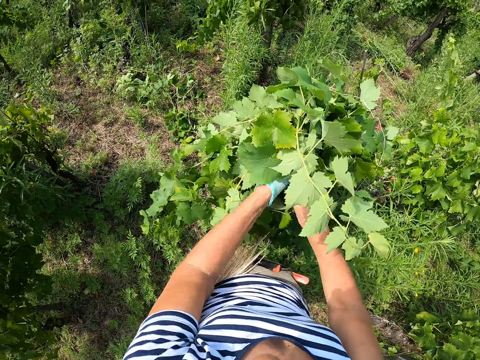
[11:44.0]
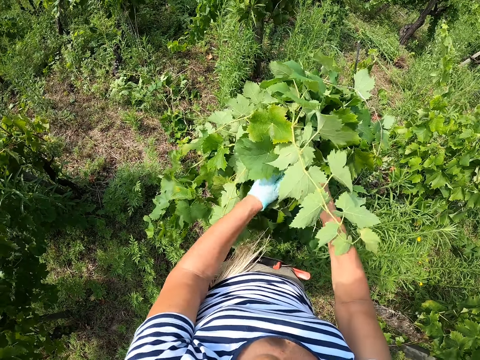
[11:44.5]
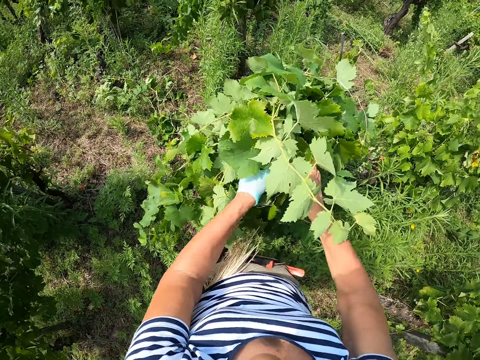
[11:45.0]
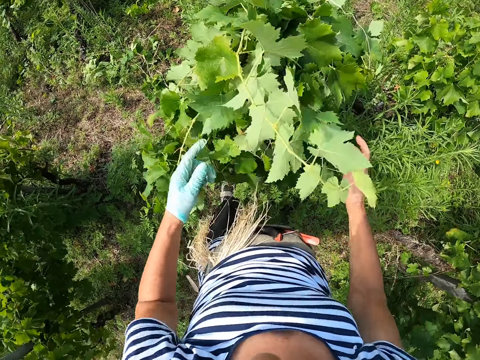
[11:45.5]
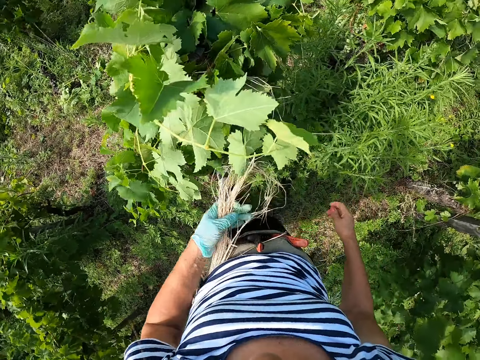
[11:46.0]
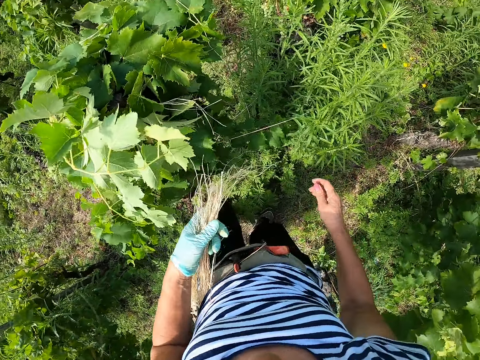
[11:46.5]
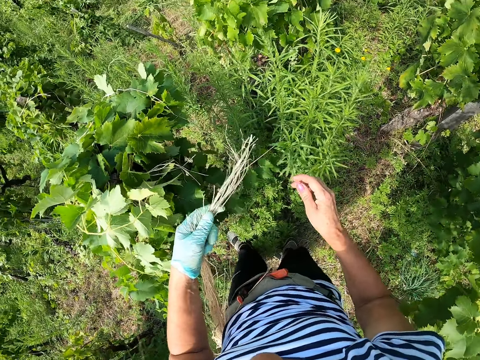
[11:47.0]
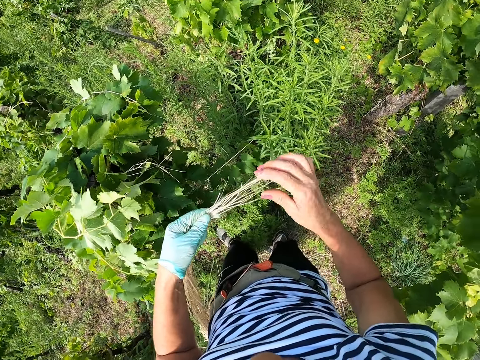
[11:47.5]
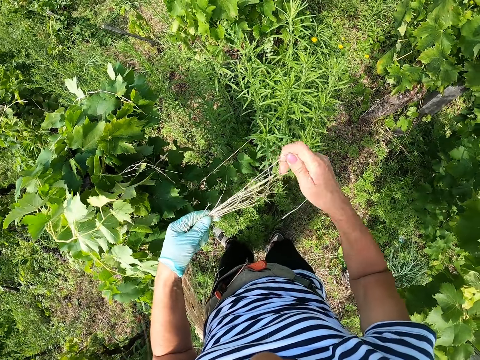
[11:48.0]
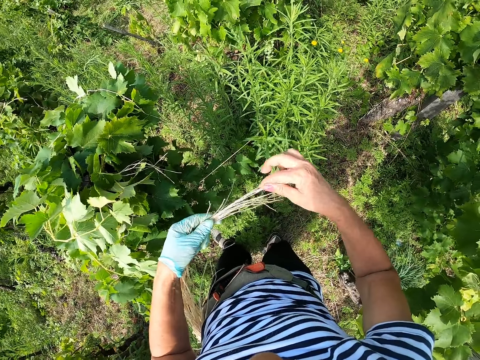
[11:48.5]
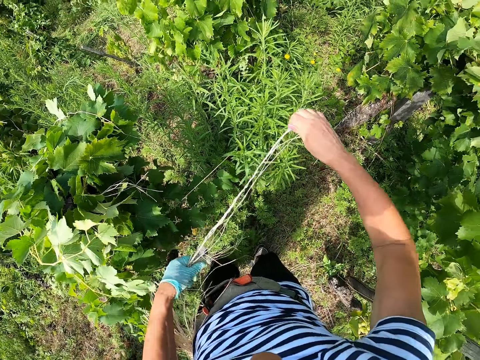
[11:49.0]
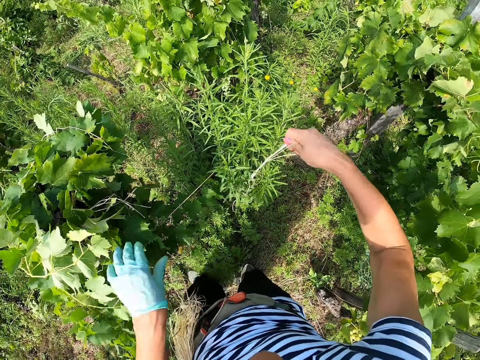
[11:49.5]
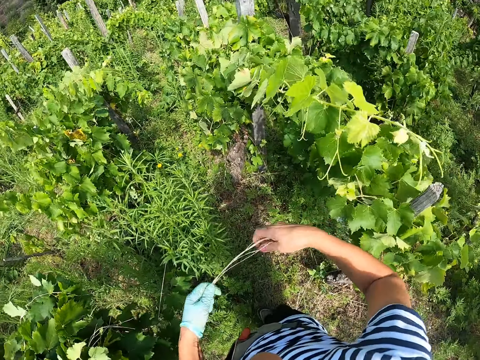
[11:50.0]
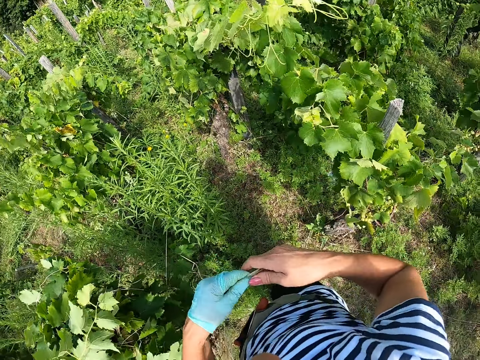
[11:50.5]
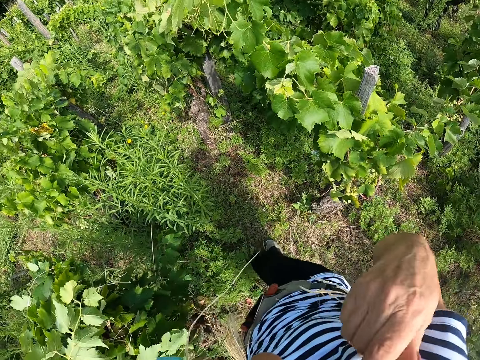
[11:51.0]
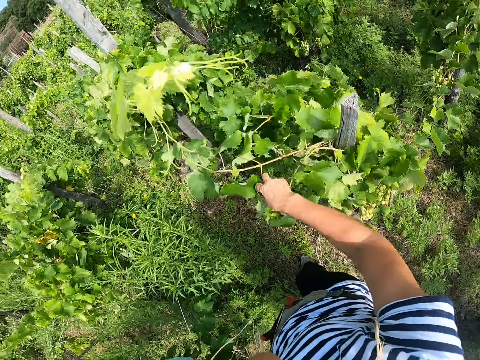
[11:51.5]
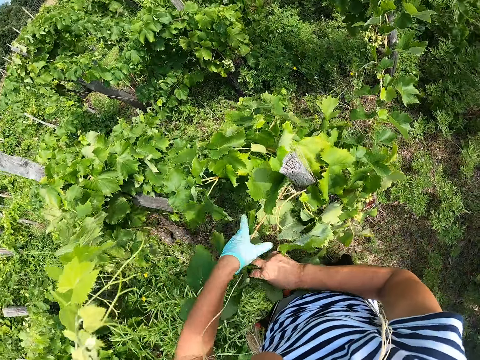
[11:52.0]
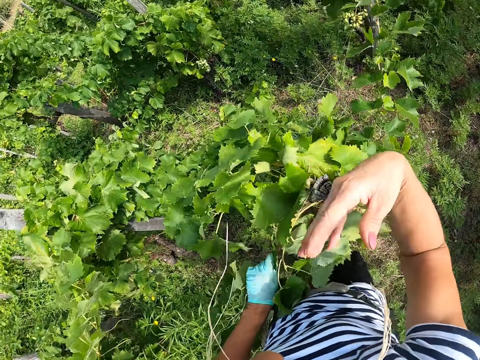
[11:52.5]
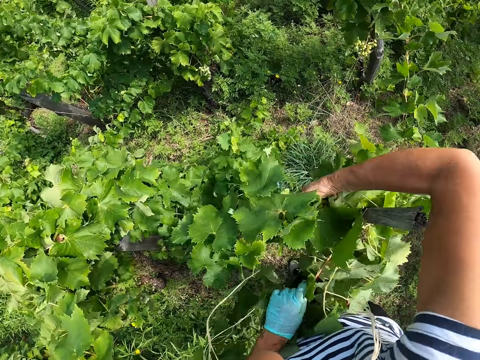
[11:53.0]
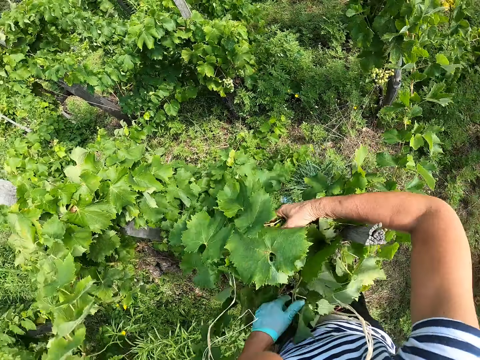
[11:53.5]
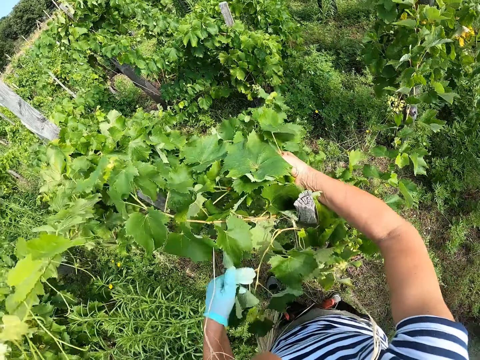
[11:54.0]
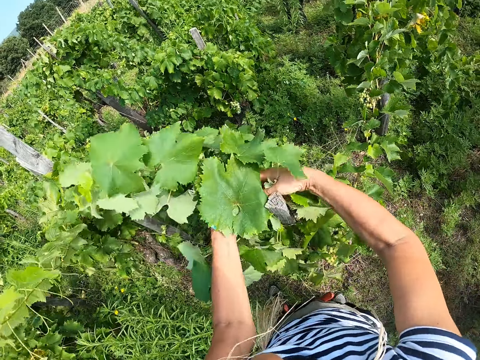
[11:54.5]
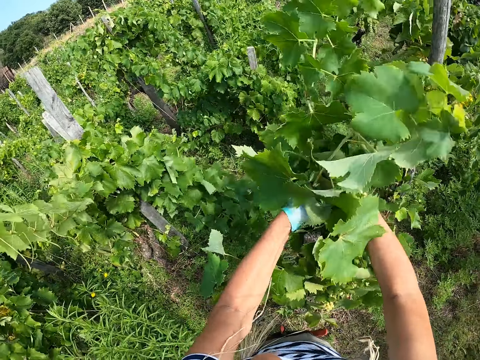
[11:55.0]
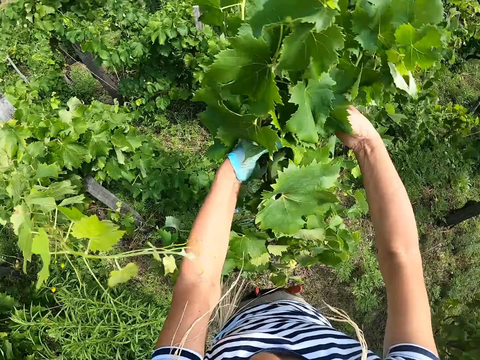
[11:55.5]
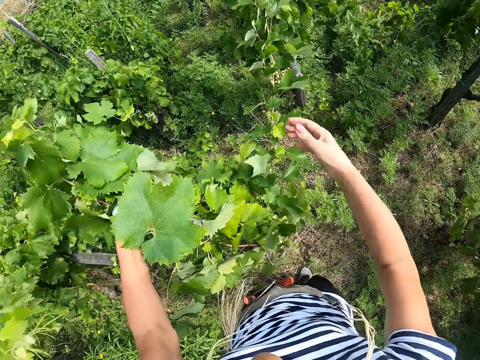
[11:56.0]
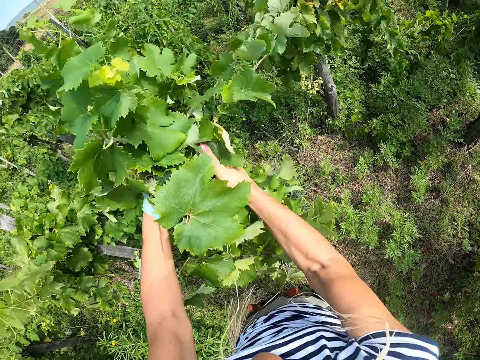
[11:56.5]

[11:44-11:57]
The camera wearer holds the strings. She pulls out a rope from a bunch of ropes on her hip. She bites the strings, picks the branches and gathers plants around a pole.

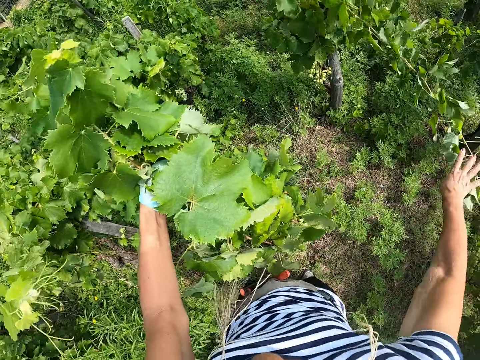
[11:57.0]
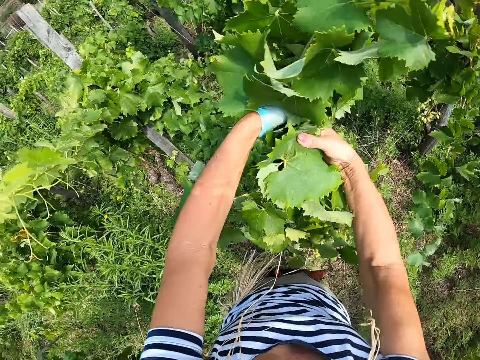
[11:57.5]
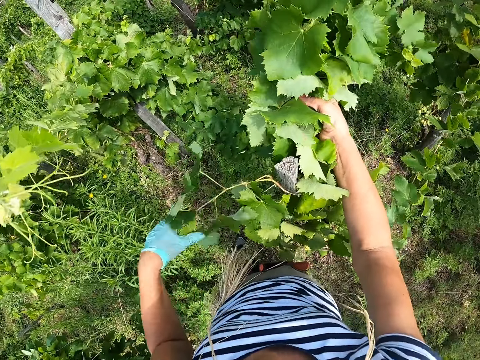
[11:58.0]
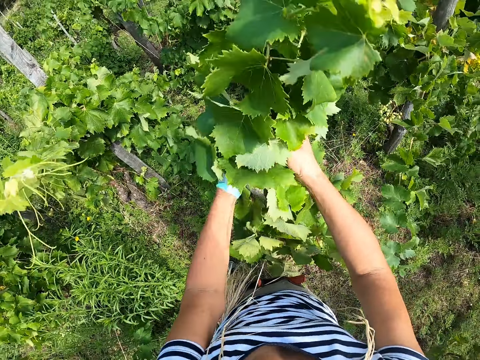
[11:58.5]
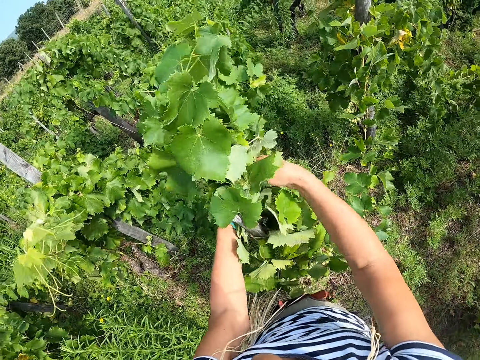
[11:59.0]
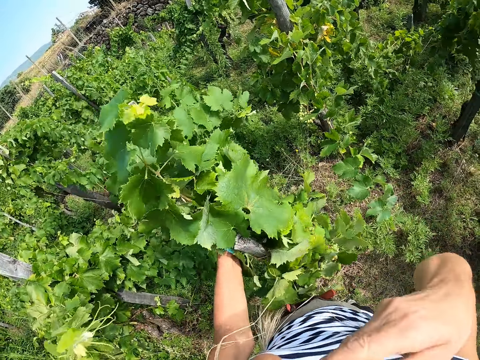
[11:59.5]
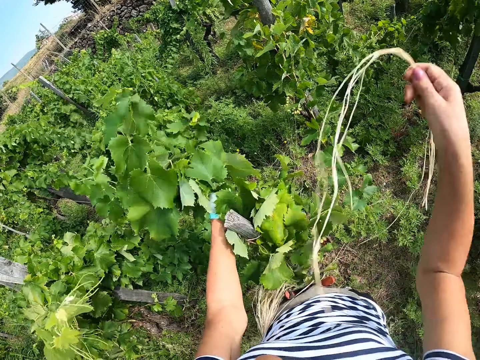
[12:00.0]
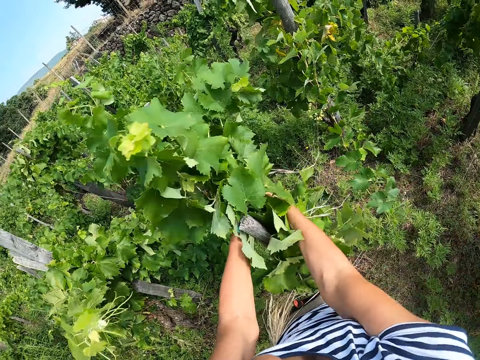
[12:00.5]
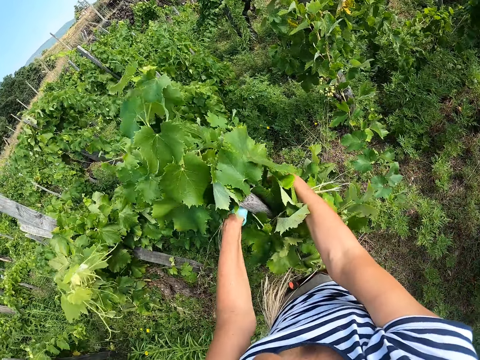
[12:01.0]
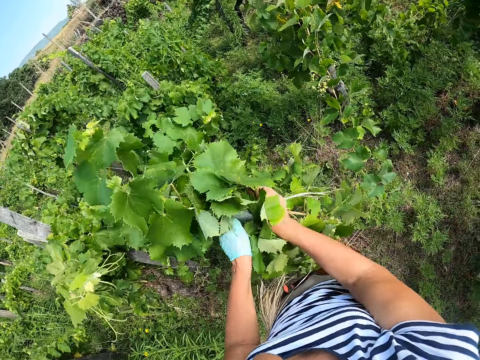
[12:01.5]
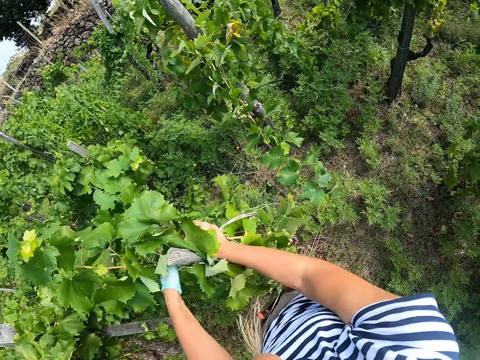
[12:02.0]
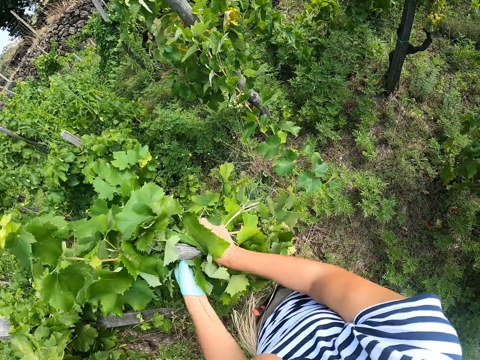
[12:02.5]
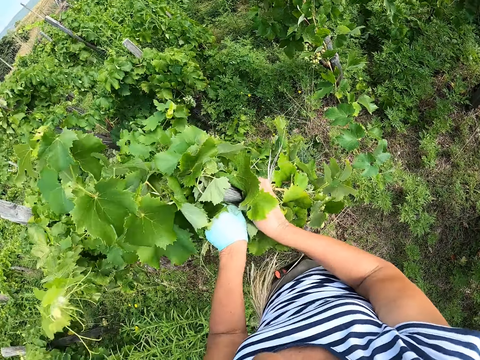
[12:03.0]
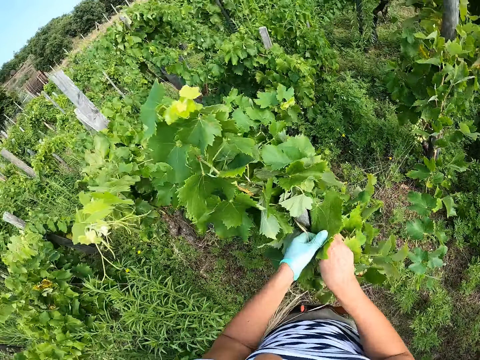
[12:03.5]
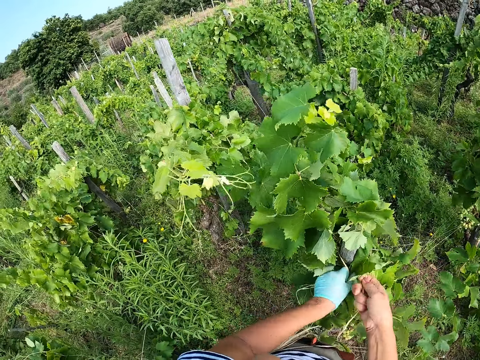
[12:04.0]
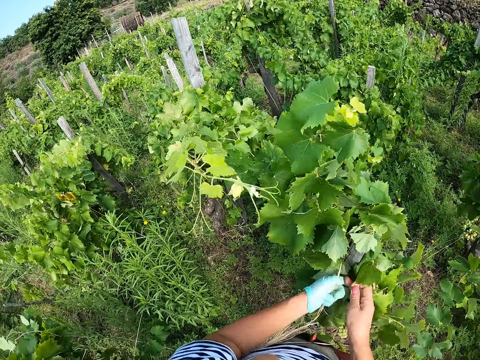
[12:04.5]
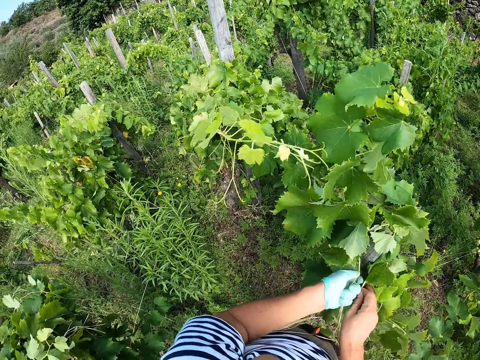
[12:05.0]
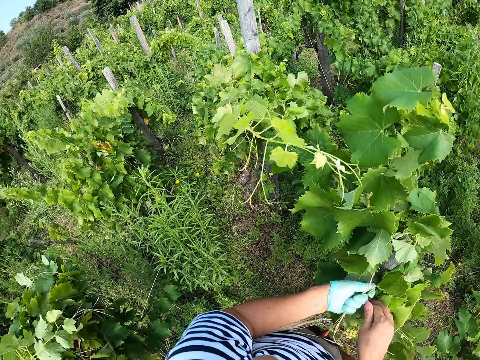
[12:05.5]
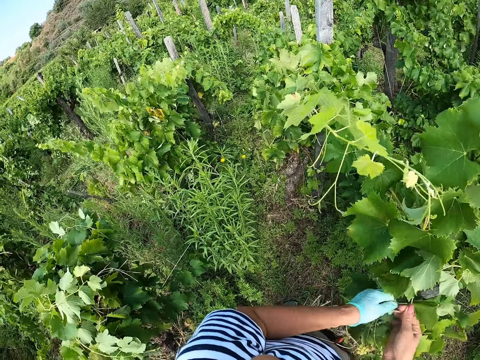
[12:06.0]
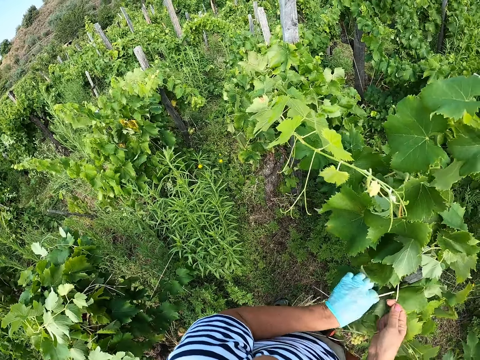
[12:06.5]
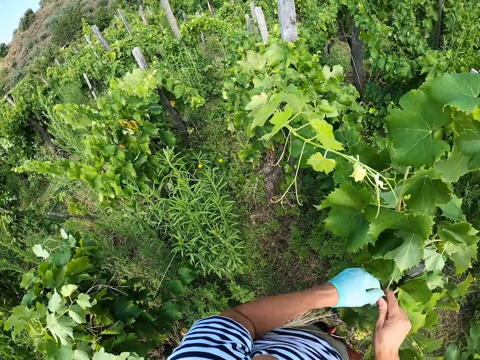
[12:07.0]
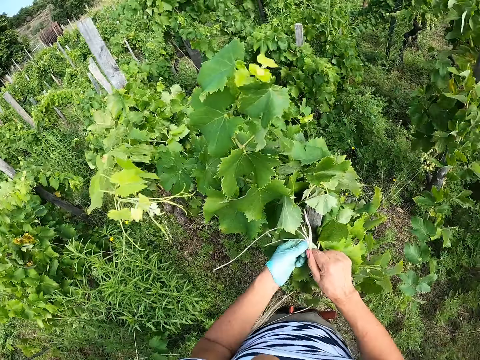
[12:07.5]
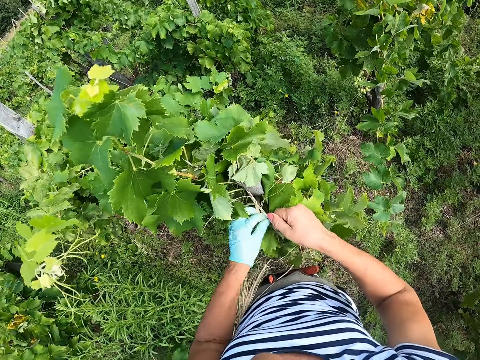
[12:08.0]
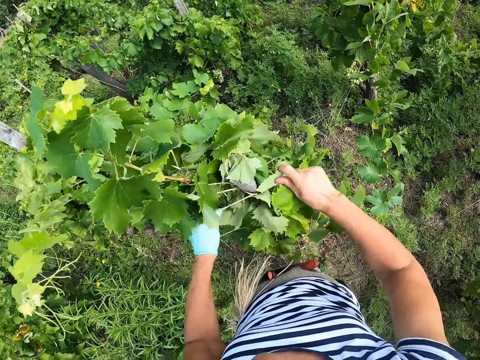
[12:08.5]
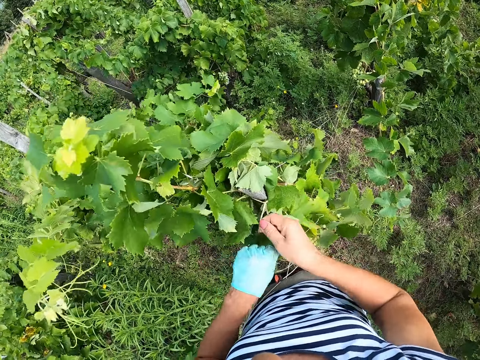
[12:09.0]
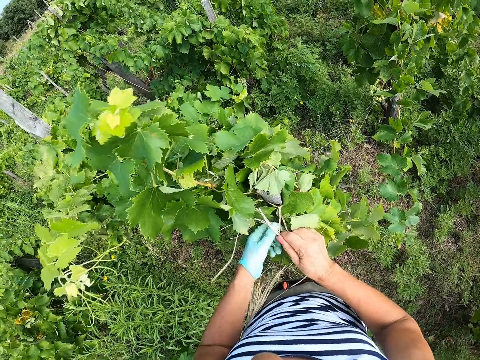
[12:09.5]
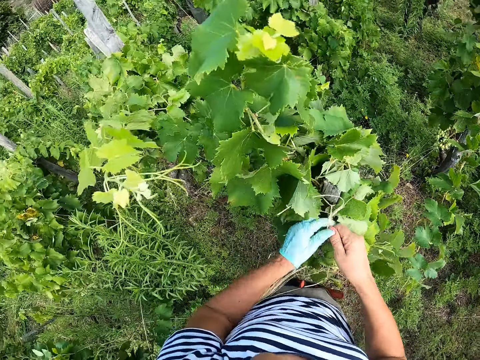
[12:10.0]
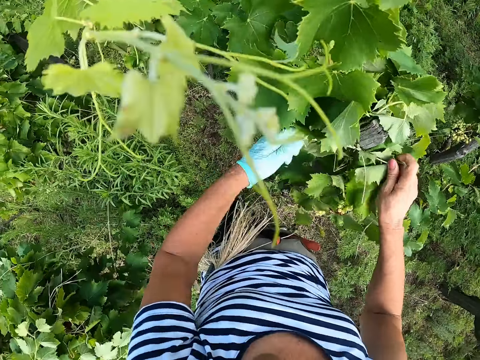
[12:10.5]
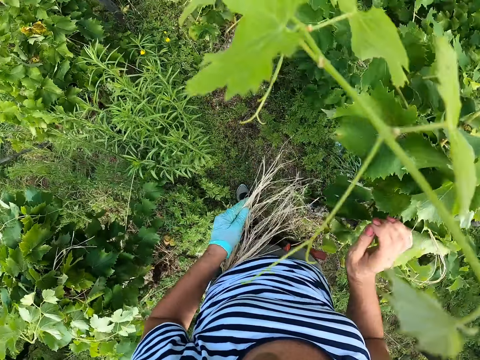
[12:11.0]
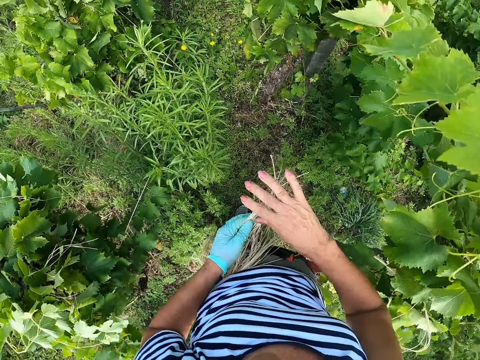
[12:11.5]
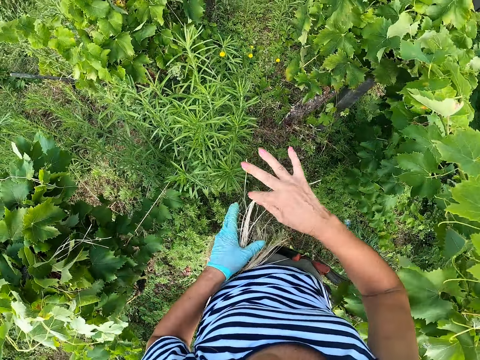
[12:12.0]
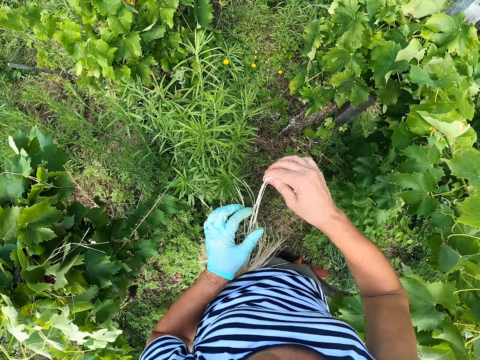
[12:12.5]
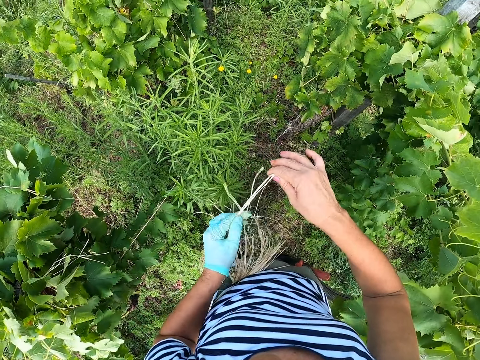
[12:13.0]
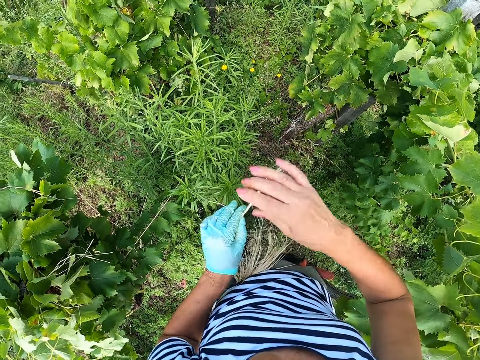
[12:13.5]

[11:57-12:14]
The camera wearer picks the strings. They tie the branches with the strings. They tie a plant to a pole with a rope. They hold the strings and pull the strings.
